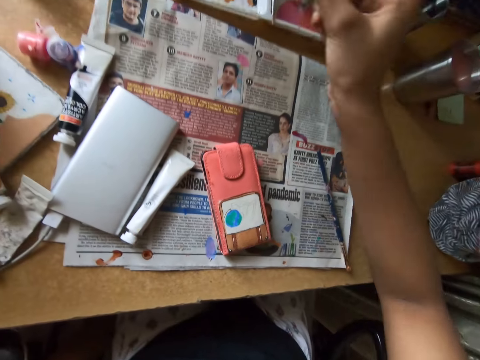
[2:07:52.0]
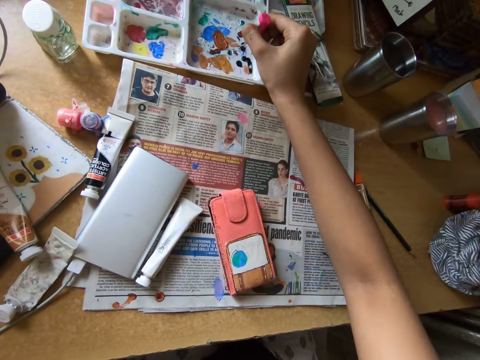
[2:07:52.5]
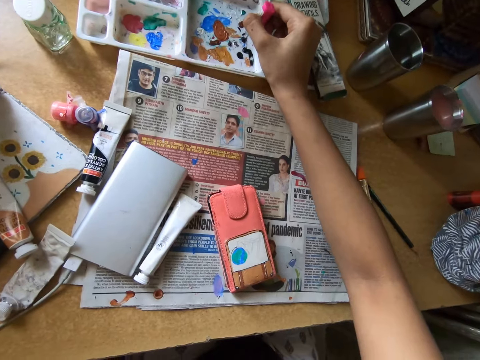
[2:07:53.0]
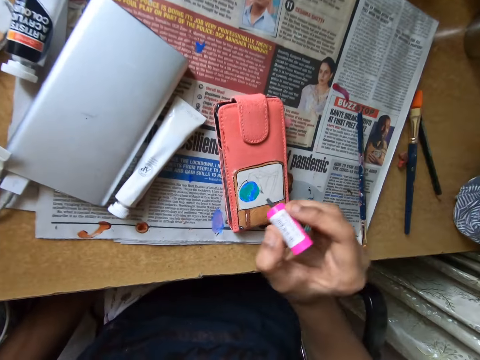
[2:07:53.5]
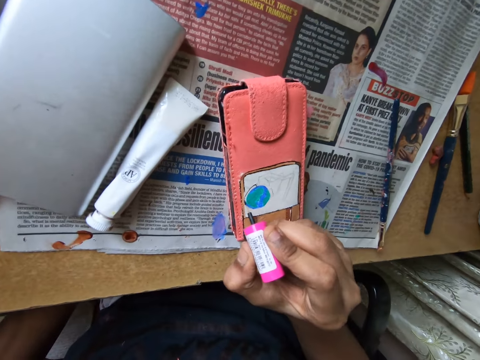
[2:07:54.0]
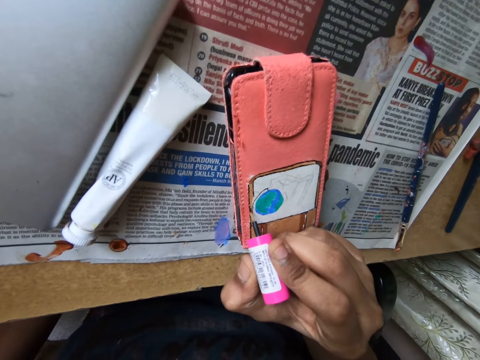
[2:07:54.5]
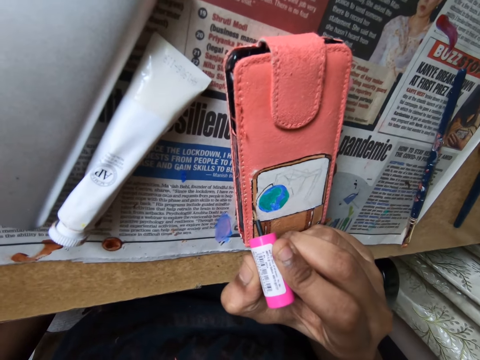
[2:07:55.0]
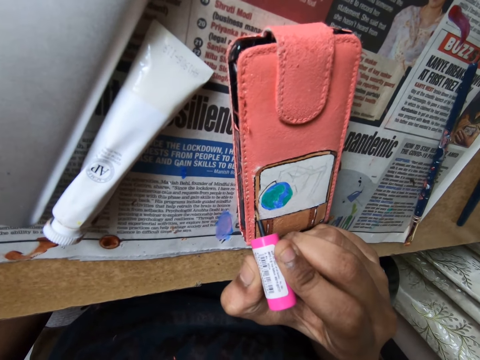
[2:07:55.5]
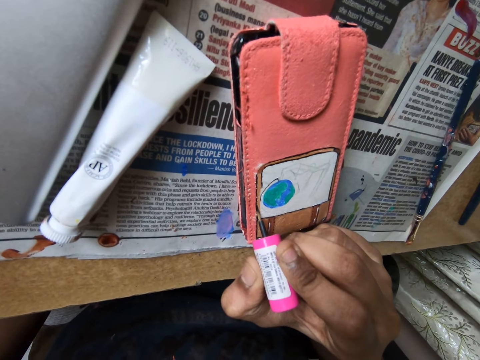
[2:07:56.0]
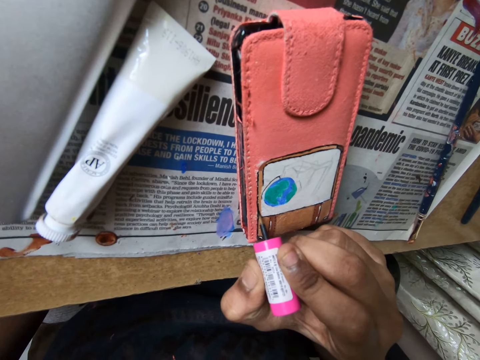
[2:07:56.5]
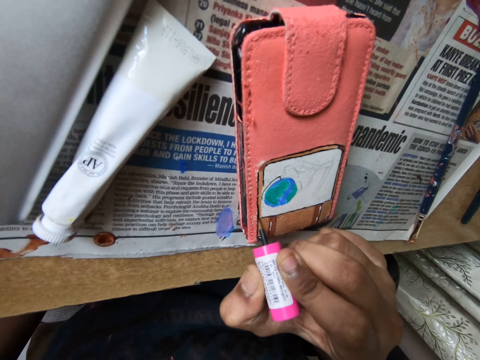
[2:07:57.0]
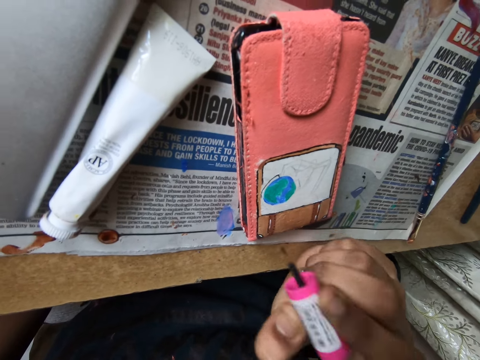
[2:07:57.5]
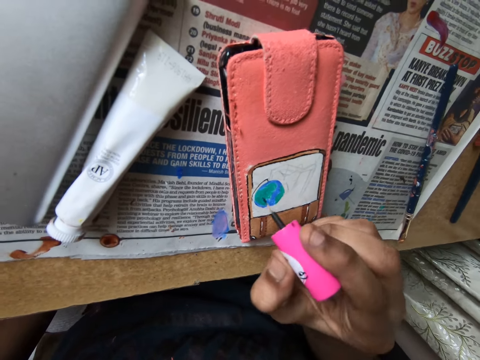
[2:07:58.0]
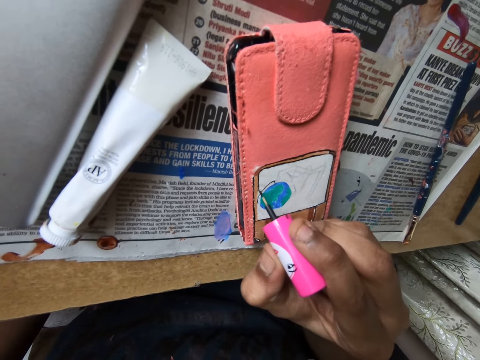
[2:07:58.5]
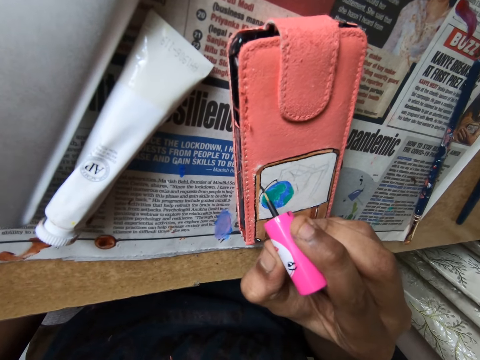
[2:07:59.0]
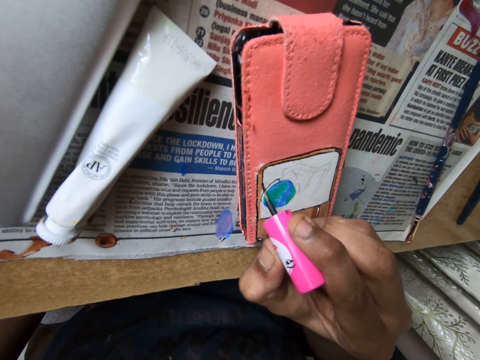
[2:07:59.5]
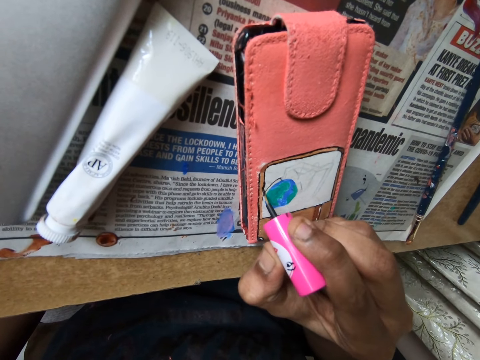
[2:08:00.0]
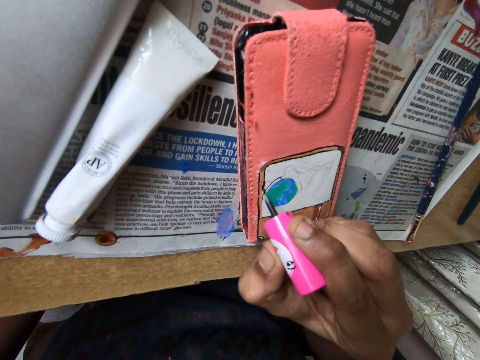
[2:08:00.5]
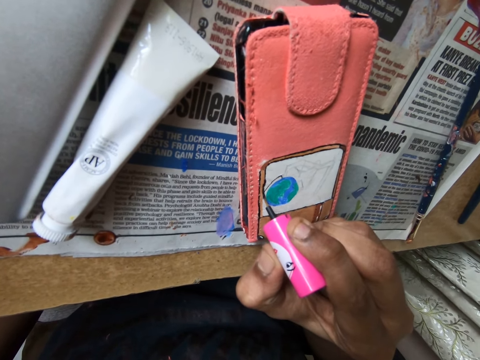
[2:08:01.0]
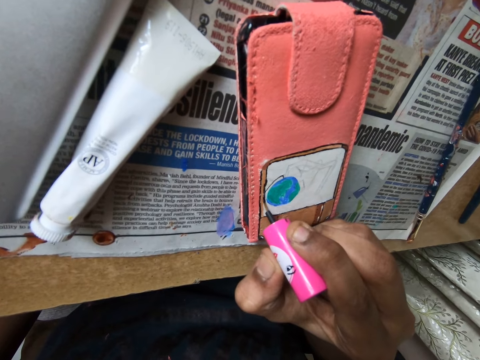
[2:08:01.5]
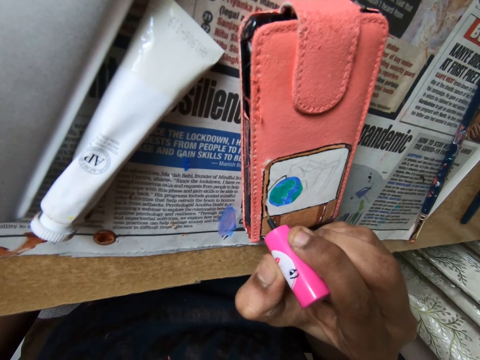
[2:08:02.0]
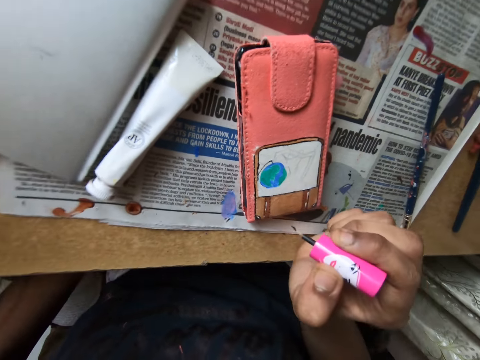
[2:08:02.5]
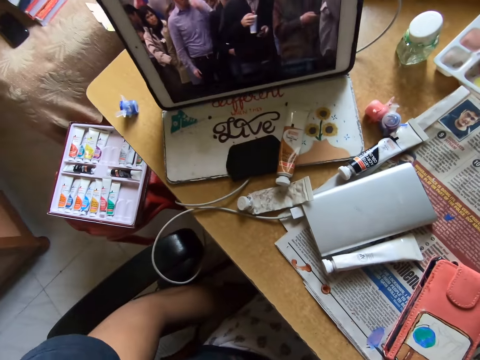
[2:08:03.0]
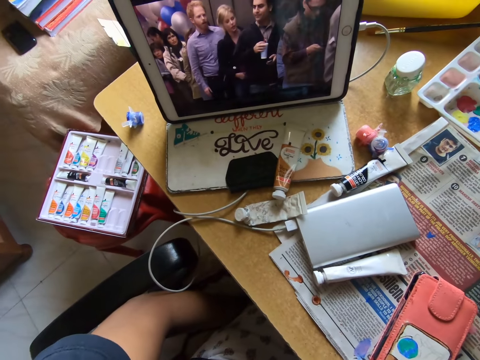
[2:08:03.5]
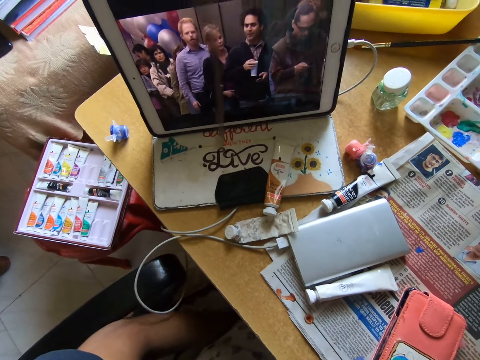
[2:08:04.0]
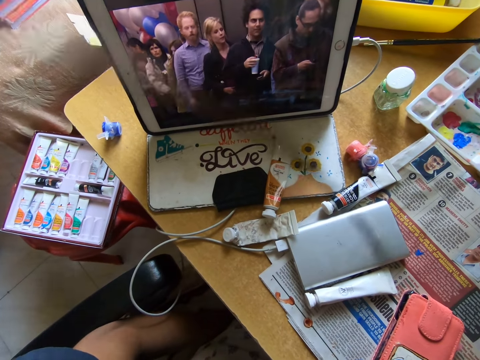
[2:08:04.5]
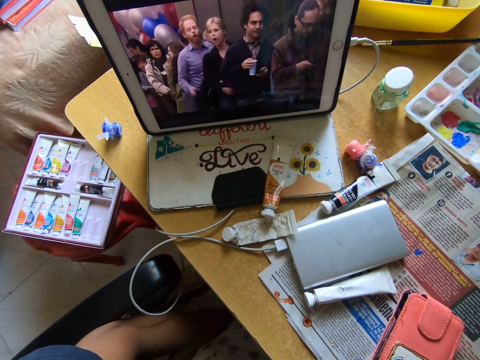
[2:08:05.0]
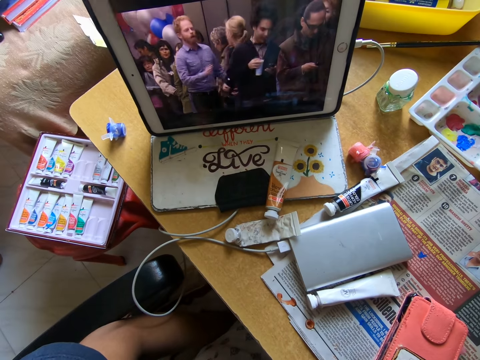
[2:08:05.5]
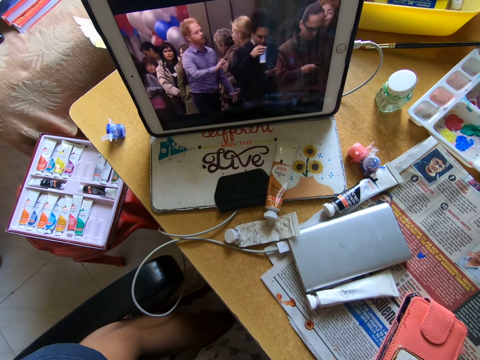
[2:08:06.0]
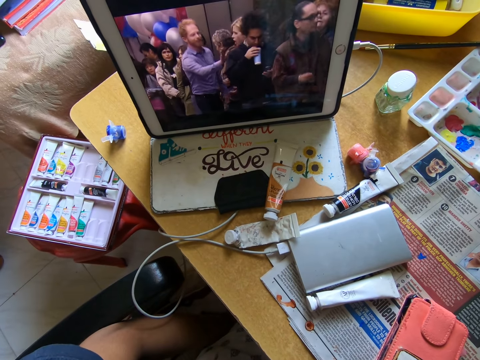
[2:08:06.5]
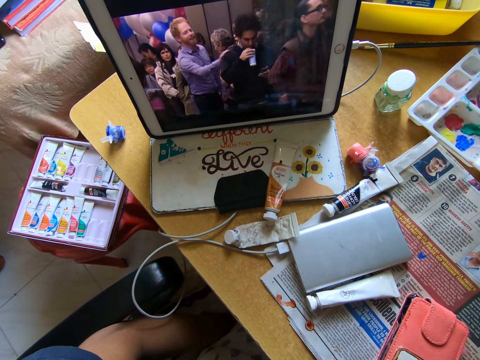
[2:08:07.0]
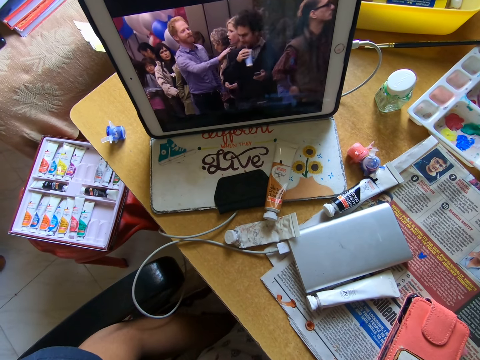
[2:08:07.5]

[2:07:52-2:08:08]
The camera wearer scoops paint from a paint pallet with a paint brush. They paint a pouch with the paint brush. They look around a room. They look at an iPad.

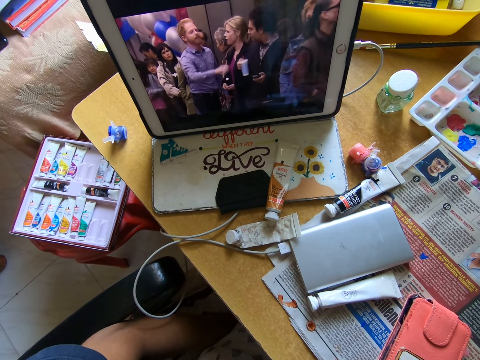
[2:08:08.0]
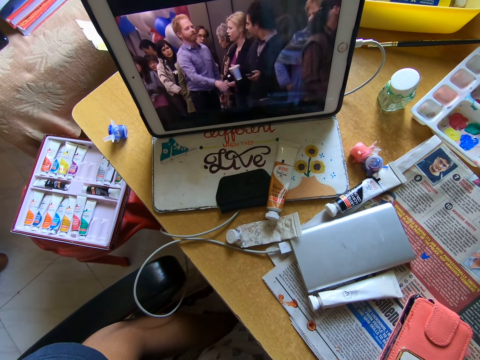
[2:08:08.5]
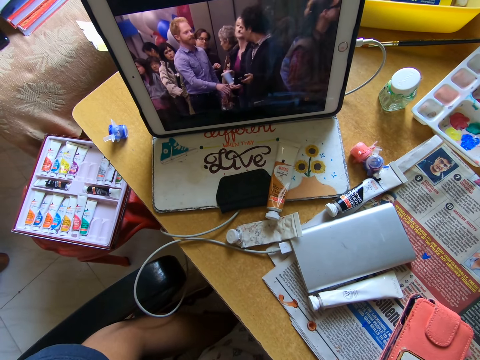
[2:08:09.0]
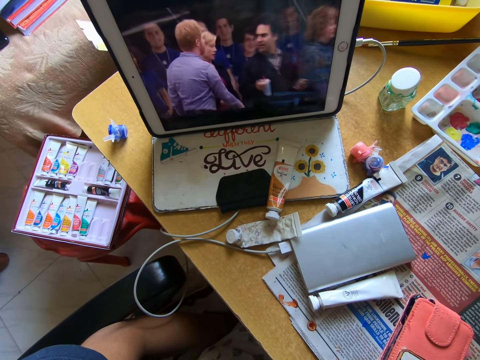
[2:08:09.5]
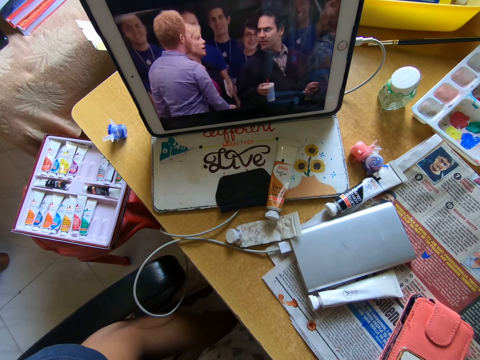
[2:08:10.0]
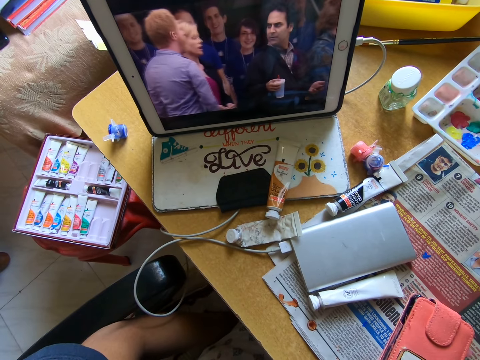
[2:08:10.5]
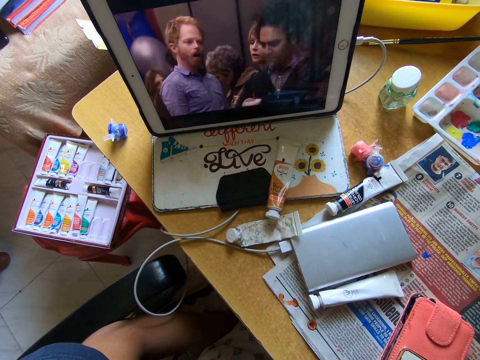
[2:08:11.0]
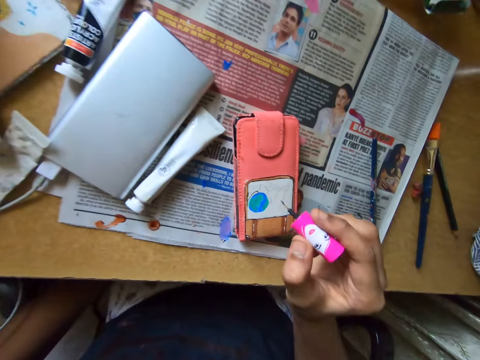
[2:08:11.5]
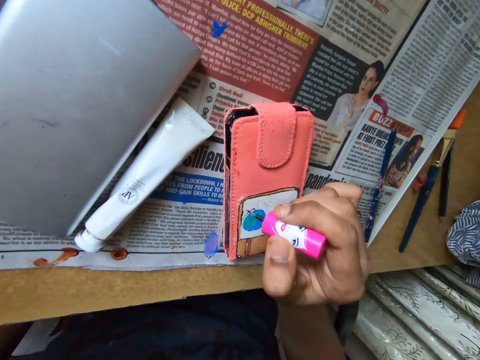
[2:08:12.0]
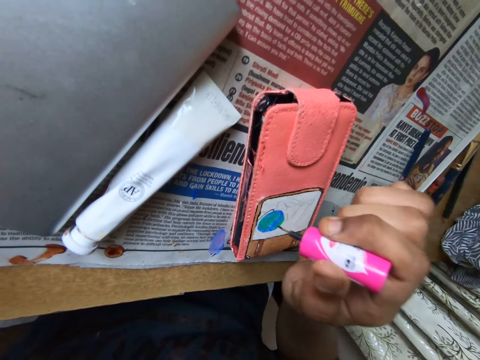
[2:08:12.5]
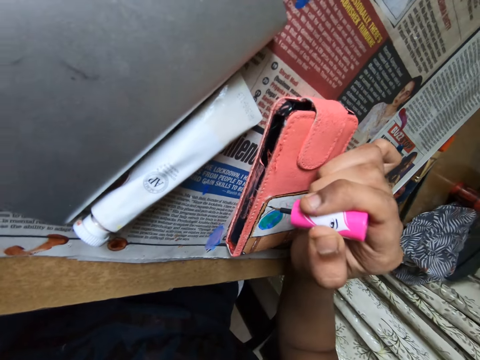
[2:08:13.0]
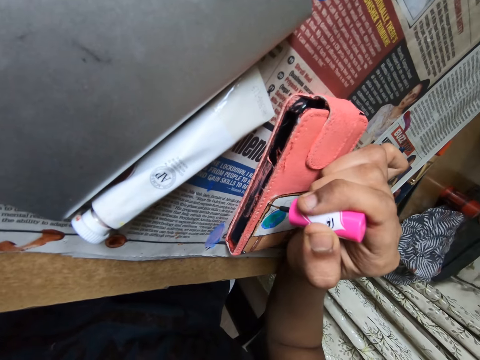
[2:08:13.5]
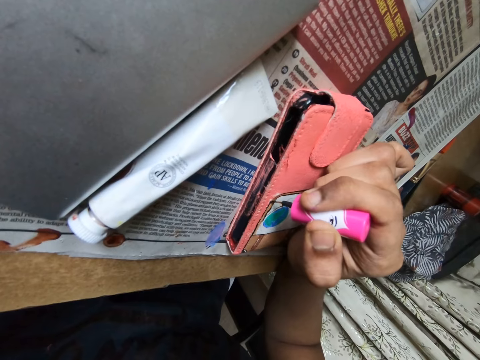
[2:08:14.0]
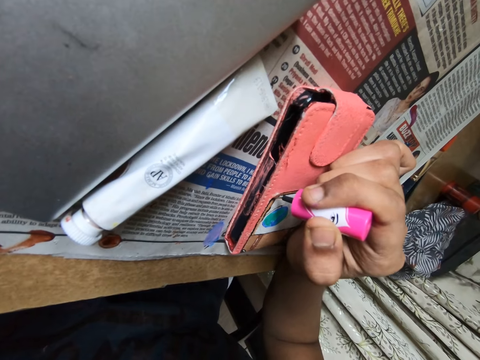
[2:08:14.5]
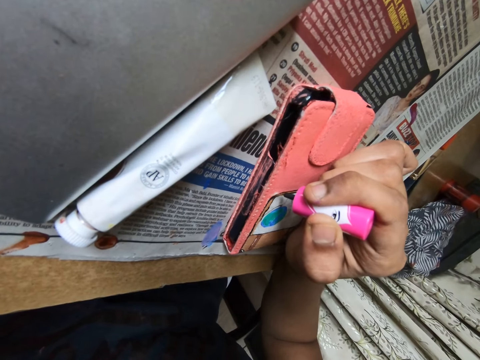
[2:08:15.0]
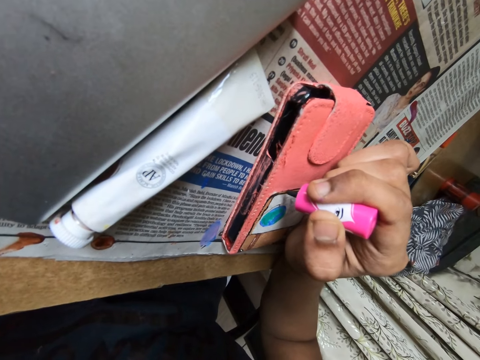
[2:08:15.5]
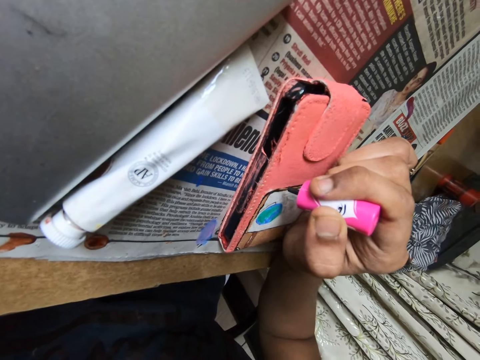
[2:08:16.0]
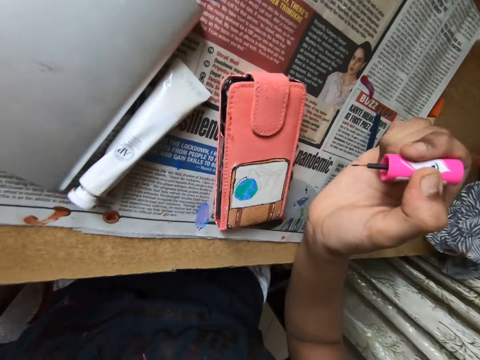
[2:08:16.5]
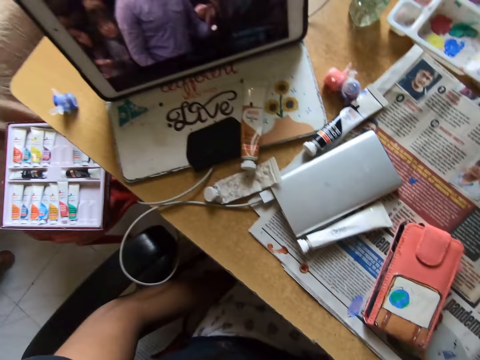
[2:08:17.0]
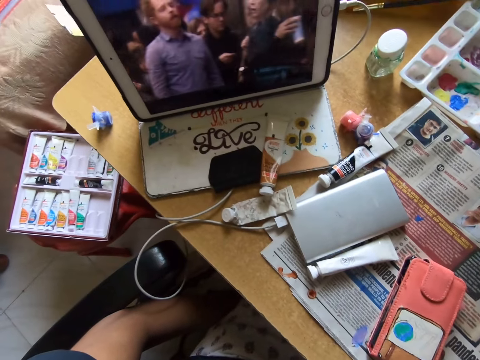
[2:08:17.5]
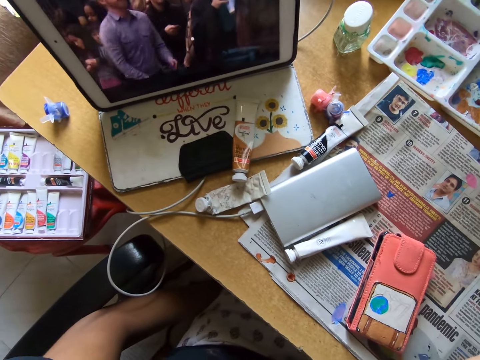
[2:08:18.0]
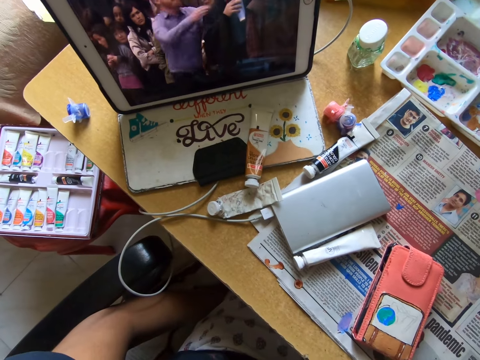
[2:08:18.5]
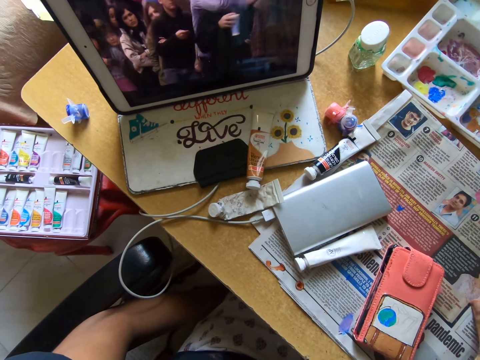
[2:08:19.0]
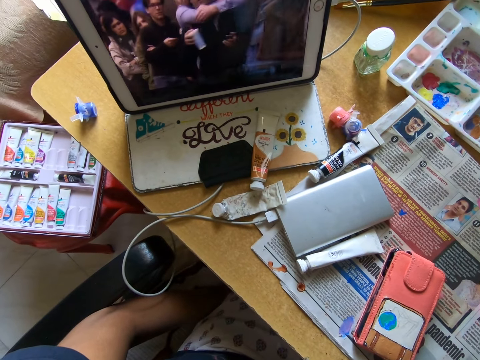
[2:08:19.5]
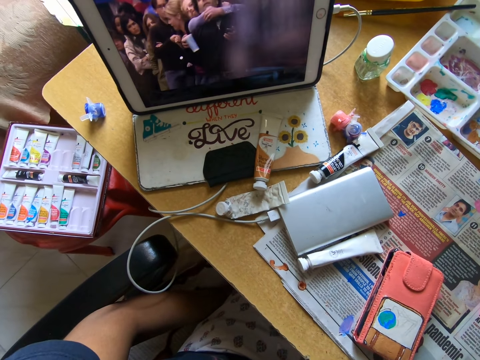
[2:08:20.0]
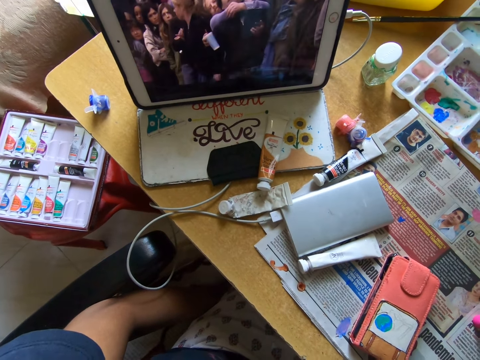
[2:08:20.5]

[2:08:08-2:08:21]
The camera wearer paints a pouch with a paint brush. They look around a room. They look at an iPad.
